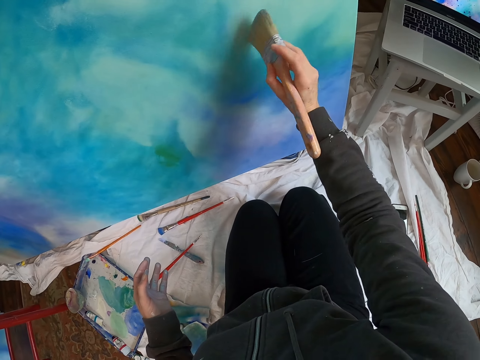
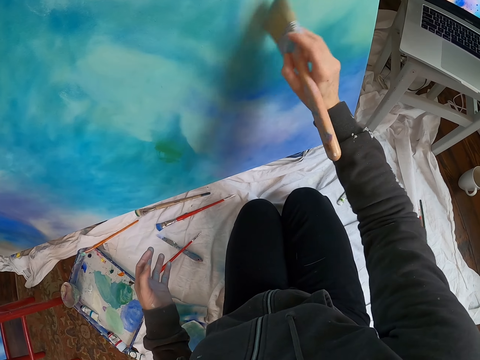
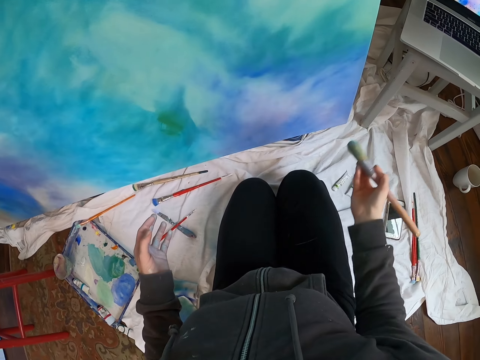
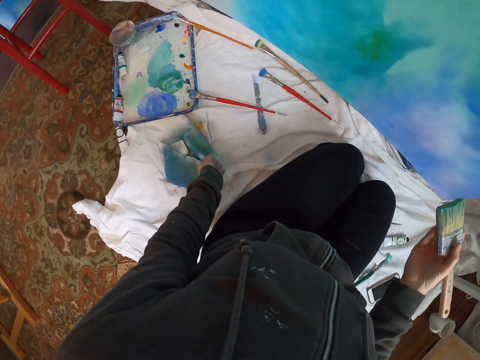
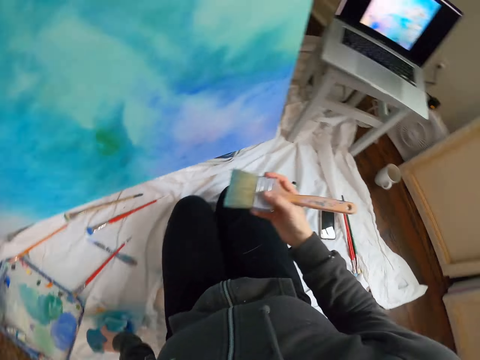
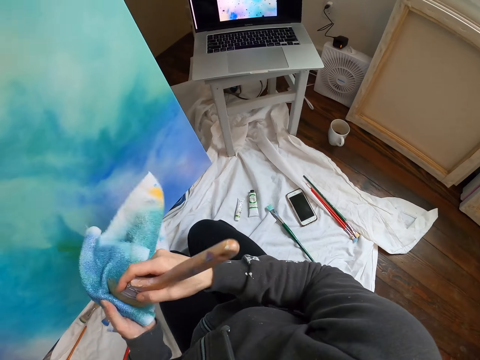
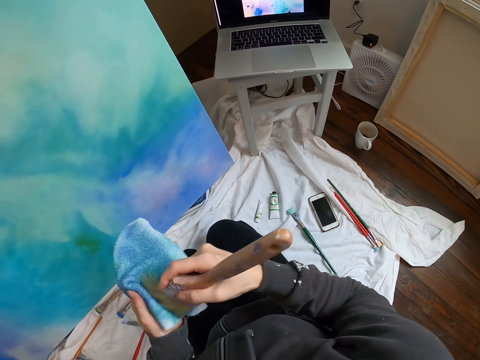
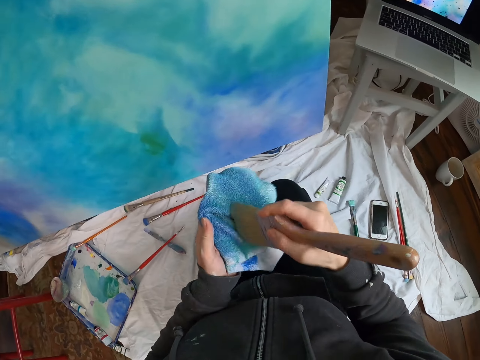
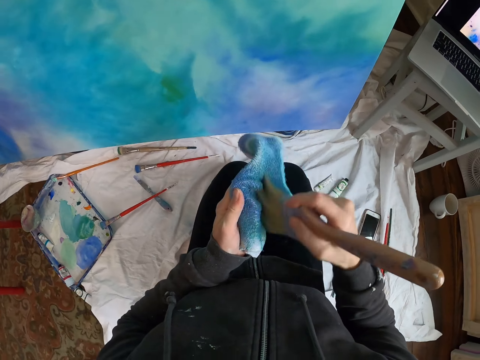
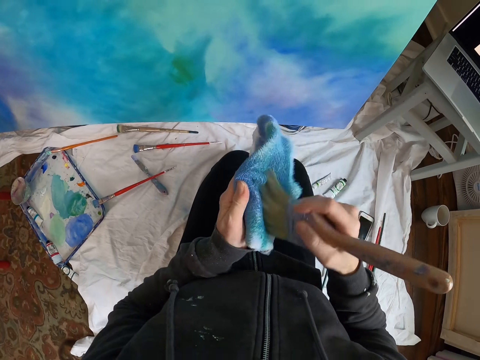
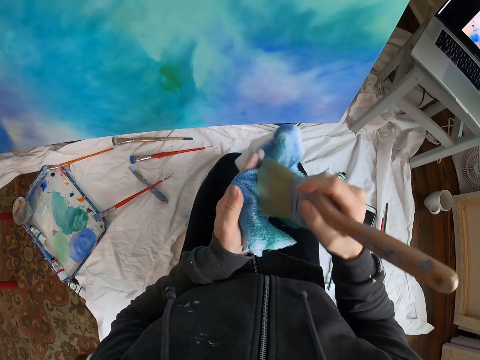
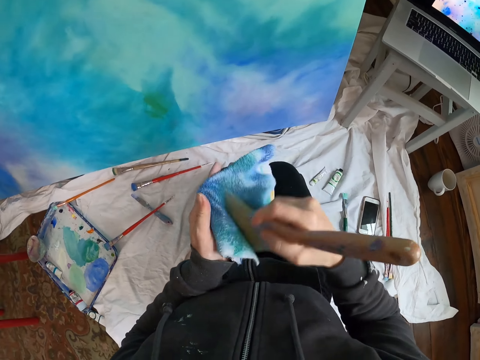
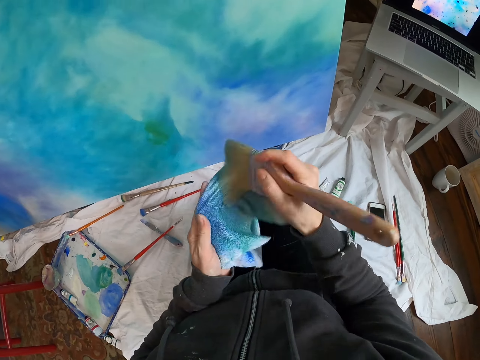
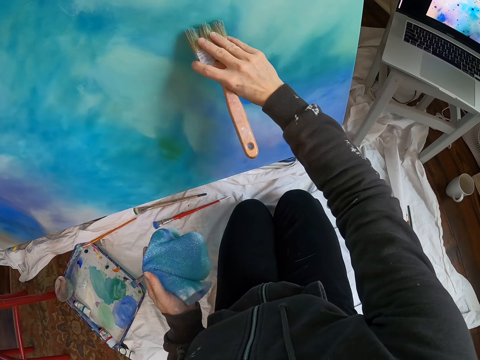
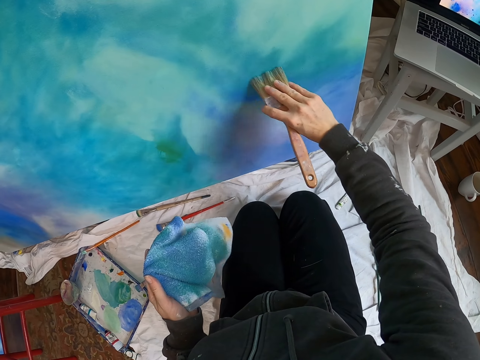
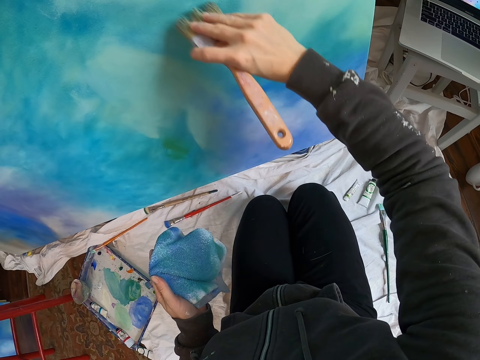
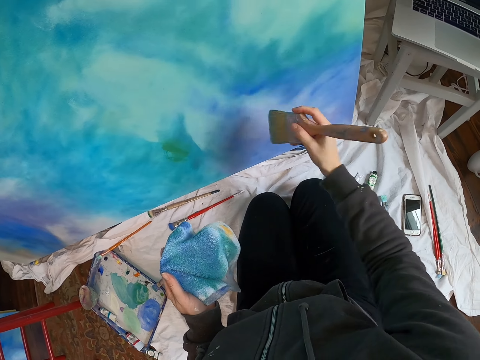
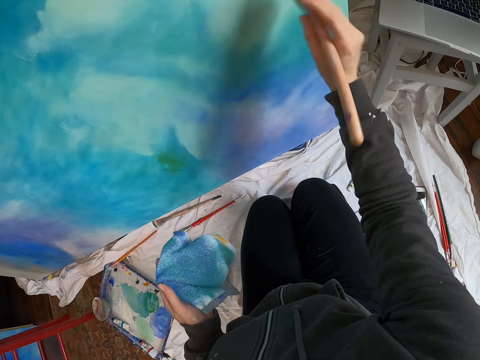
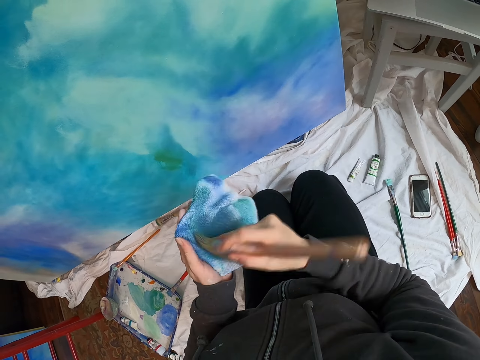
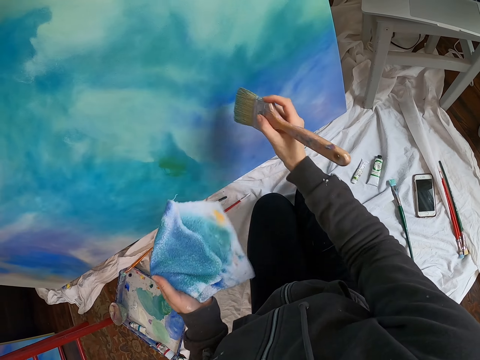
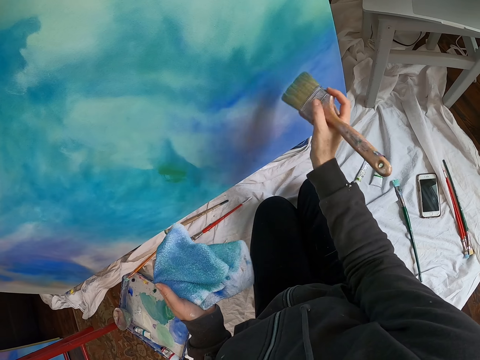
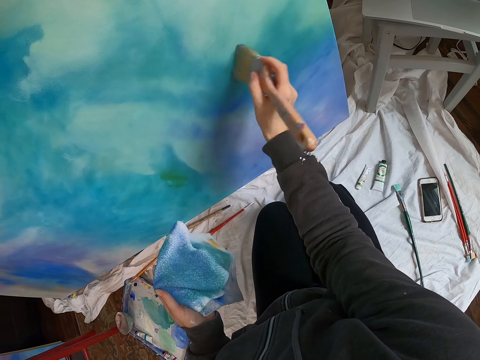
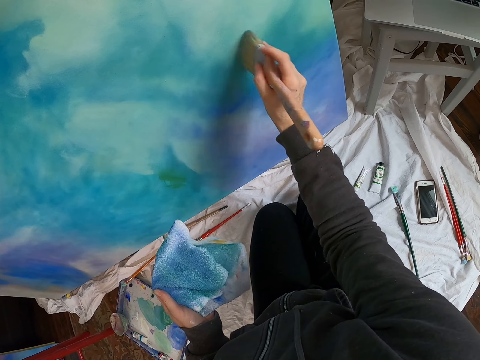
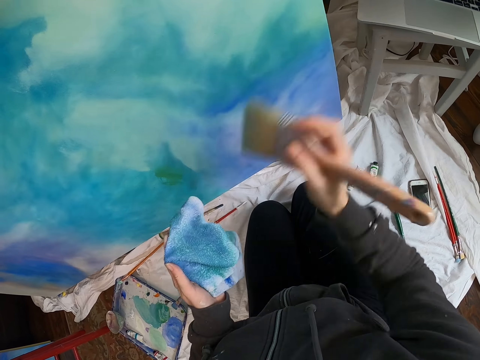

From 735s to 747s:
The camera wearer paints the board with a paint brush. They move the right hand. They look around. They pick up a towel. They lift the towel. They rub the paint brush on the towel. They paint the board with the paint brush. They rub the paint brush on the towel. They paint the board with the paint brush.

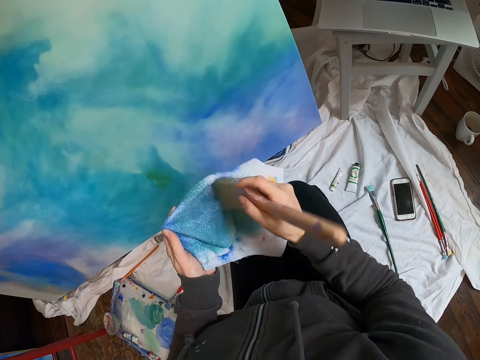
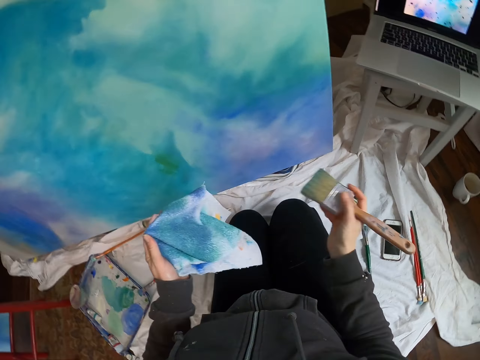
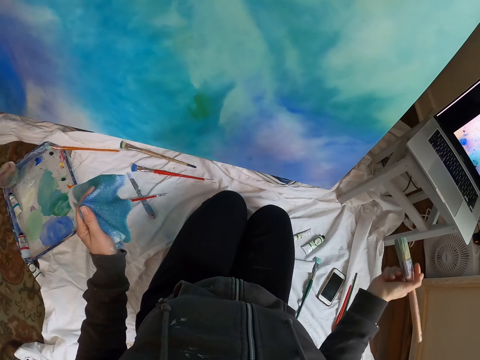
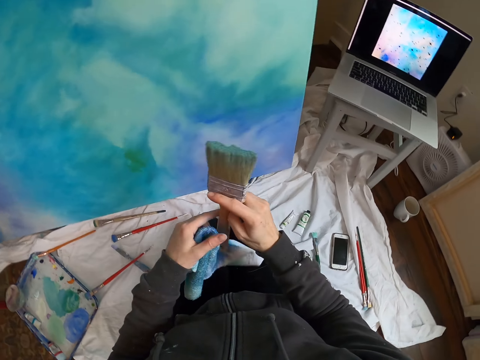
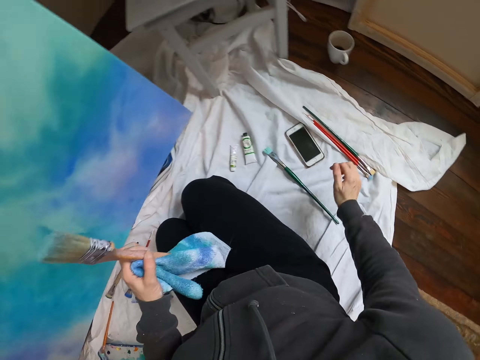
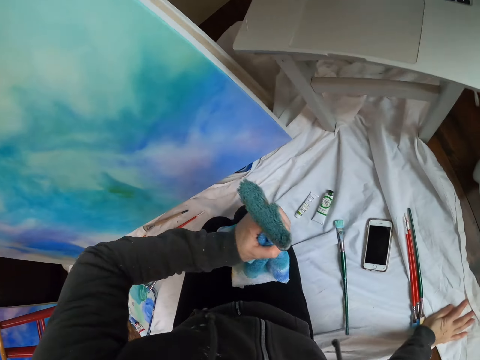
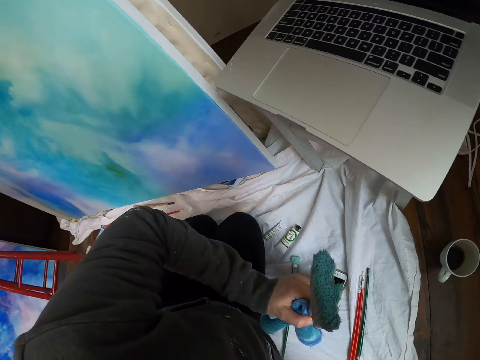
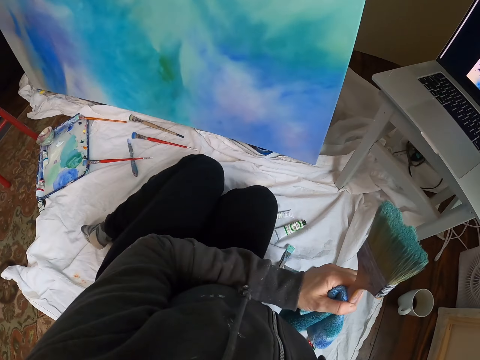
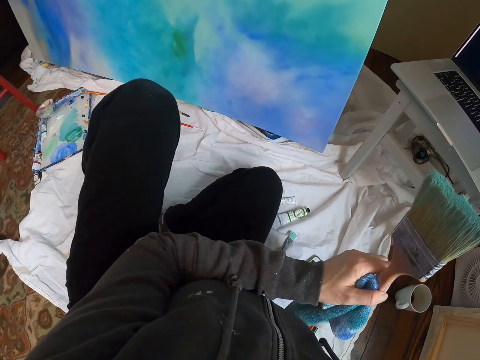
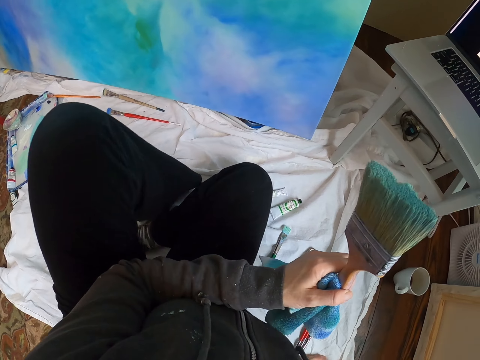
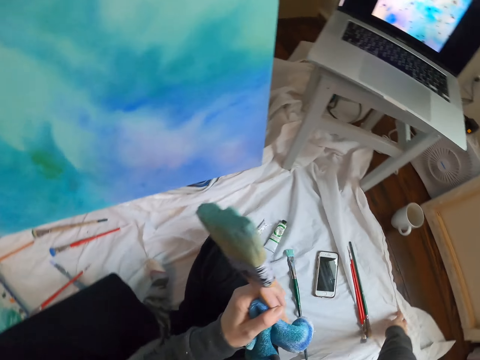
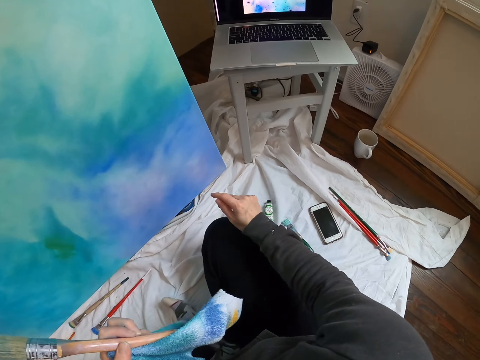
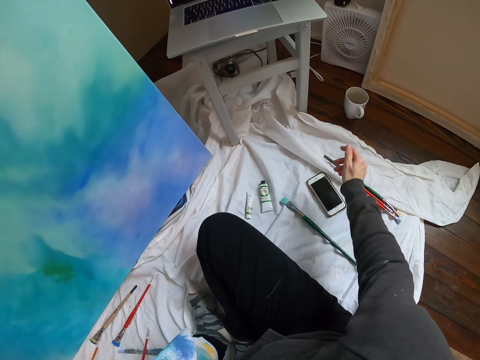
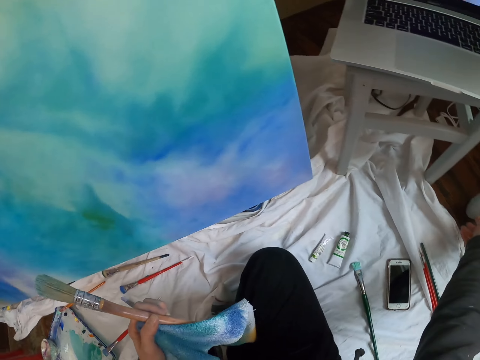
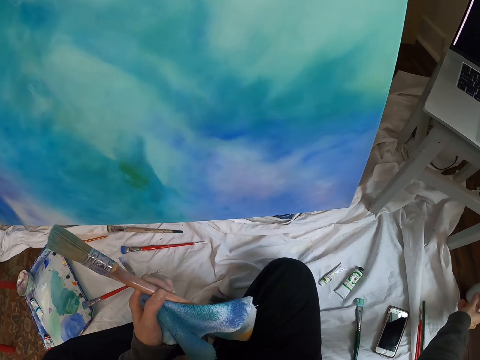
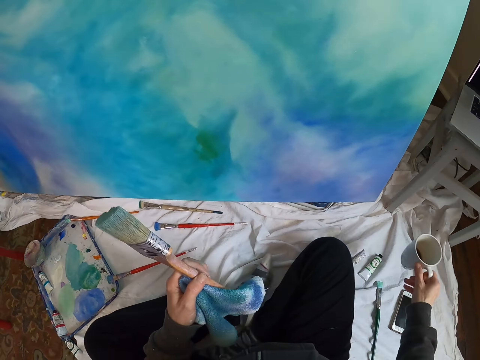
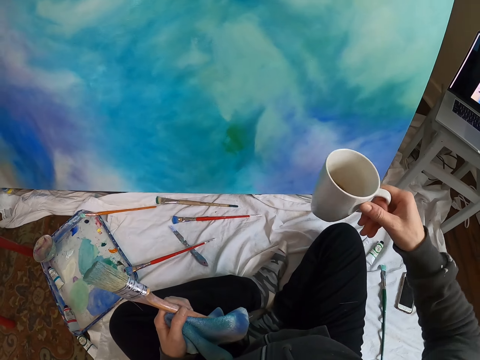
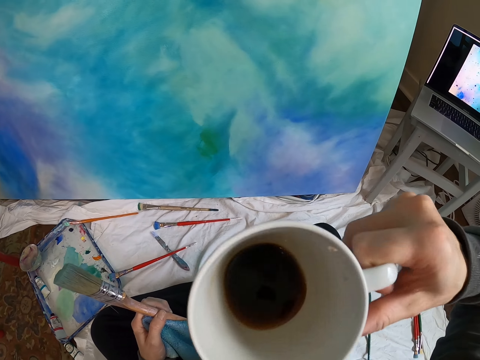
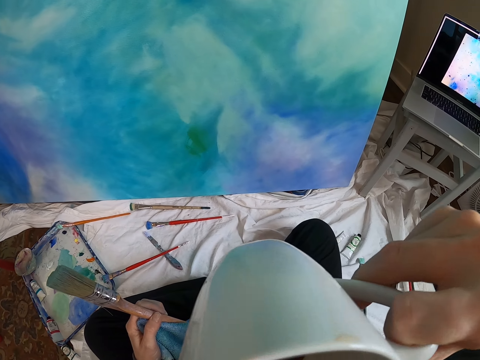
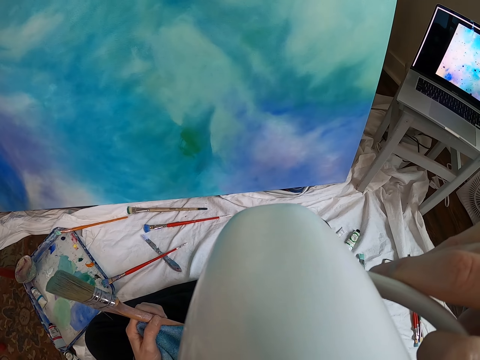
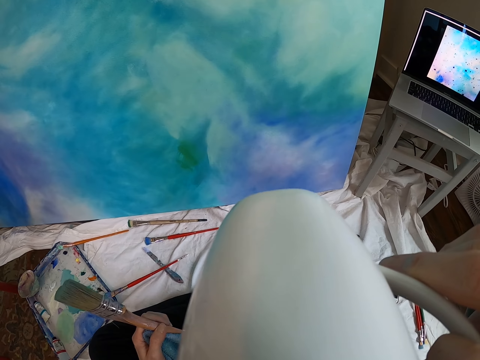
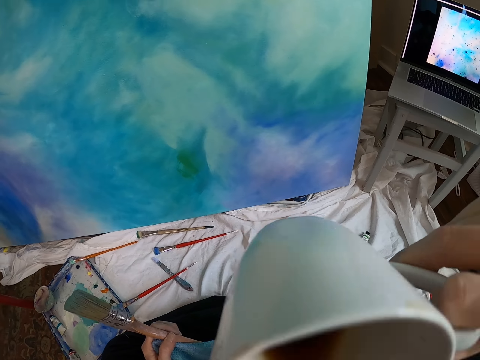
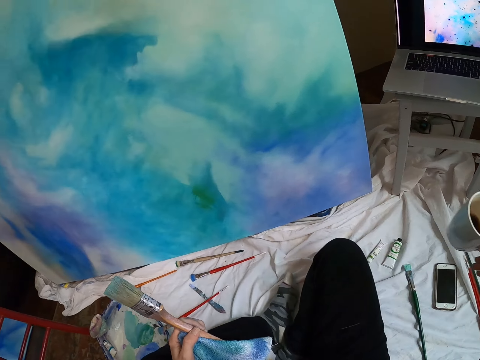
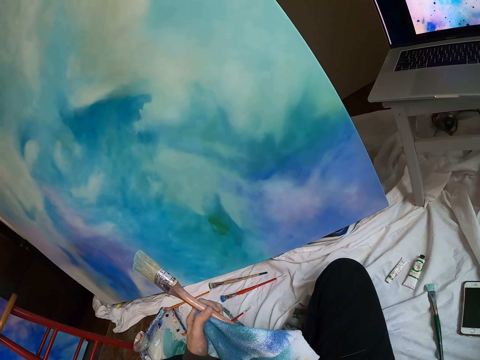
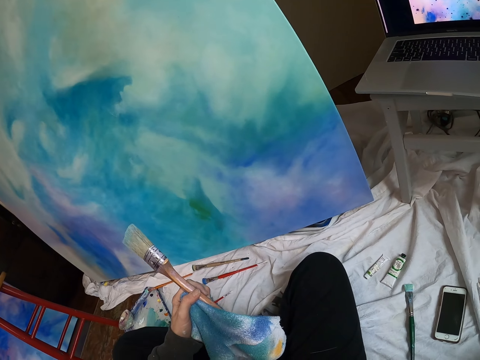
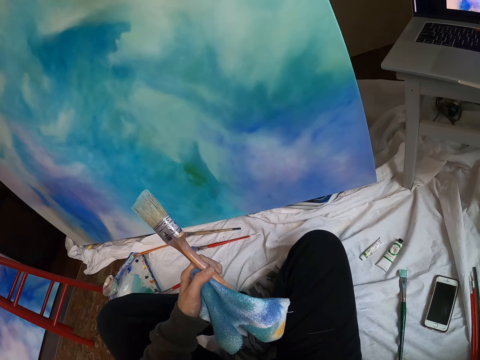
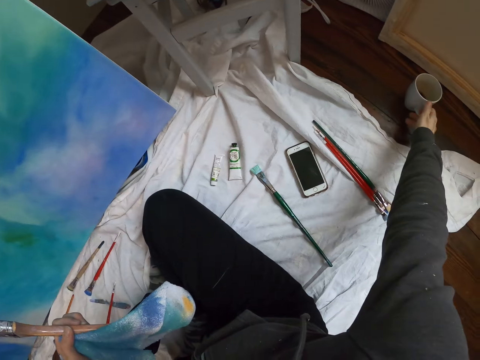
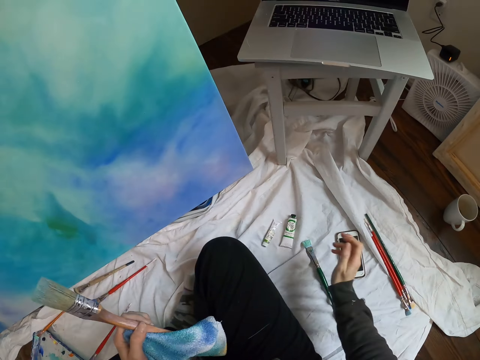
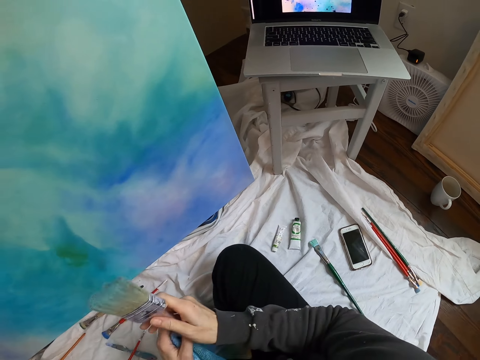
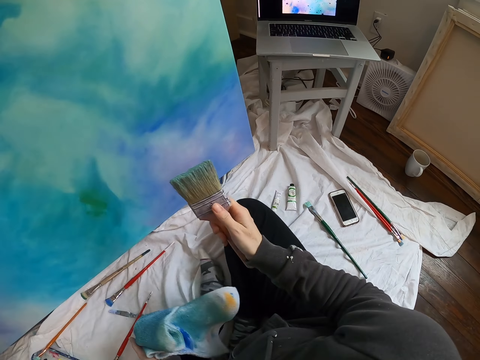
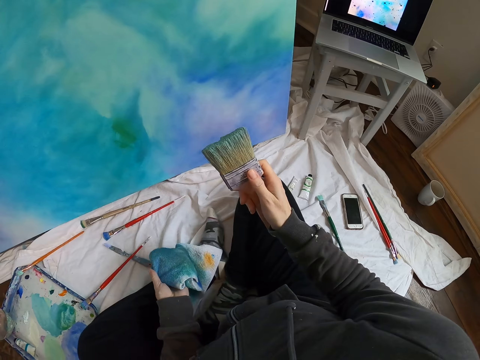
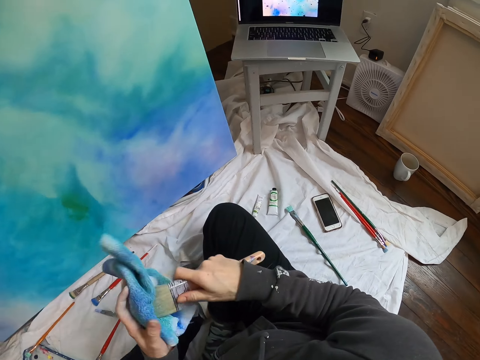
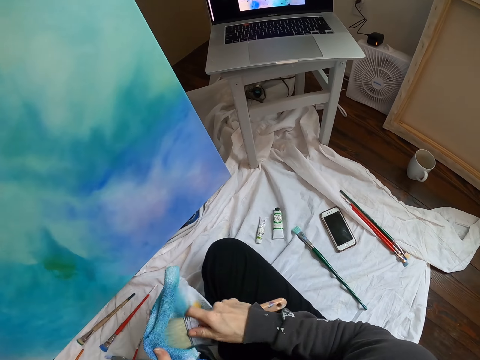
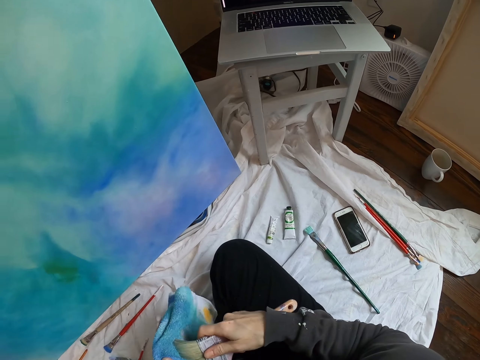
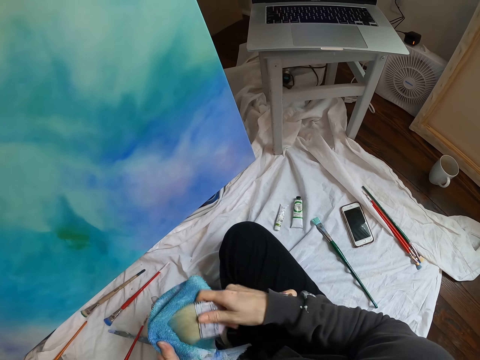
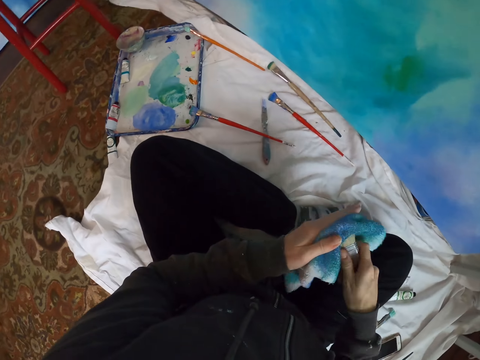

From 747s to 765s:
The camera wearer rubs the paint brush on the towel. They move the right hand. They look around. They transfer the paint brush to the left hand. They look around. They move the left leg. They move the right hand. They sit down. They pick up a cup of coffee. They lift the cup. They drink the coffee. They move the cup. They look around. They put the cup of coffee down. They move the right hand. They transfer the paint brush to the right hand. They lift the towel. They rub the paint brush on the towel.
